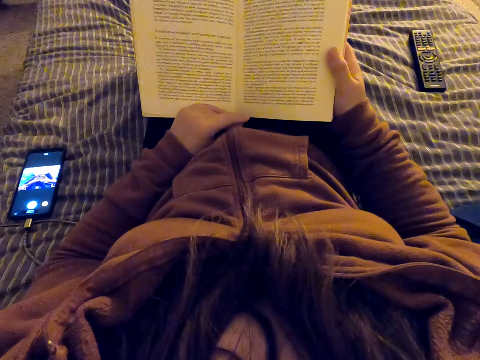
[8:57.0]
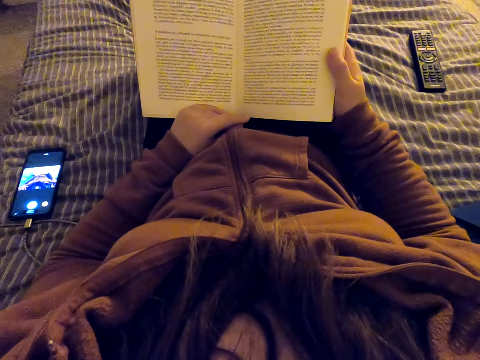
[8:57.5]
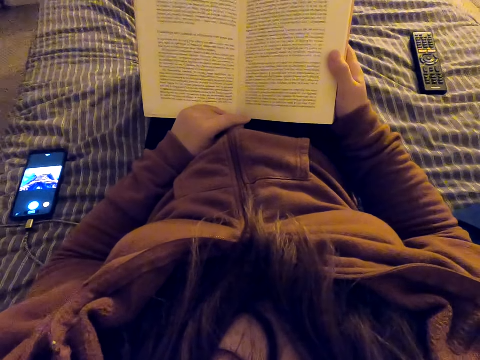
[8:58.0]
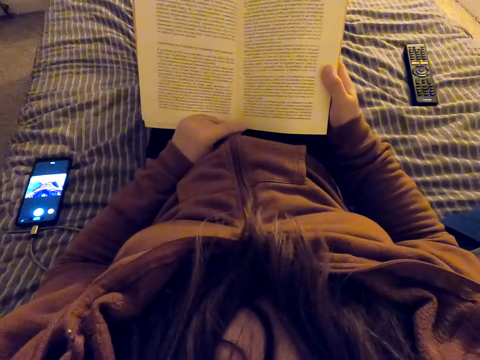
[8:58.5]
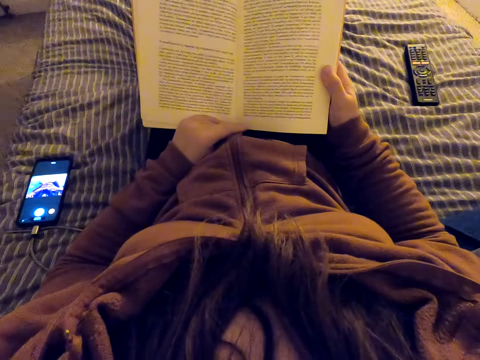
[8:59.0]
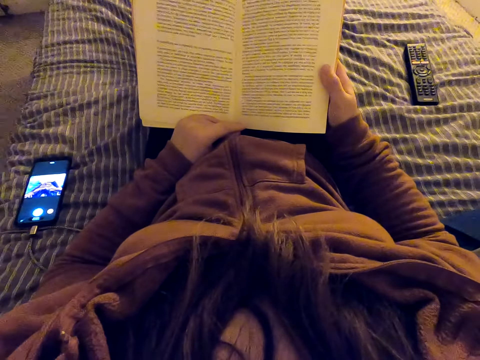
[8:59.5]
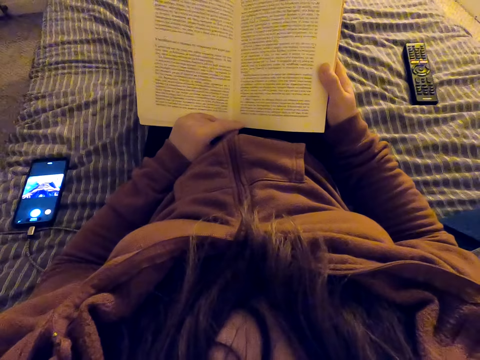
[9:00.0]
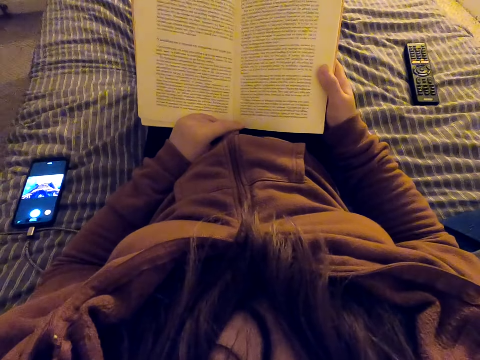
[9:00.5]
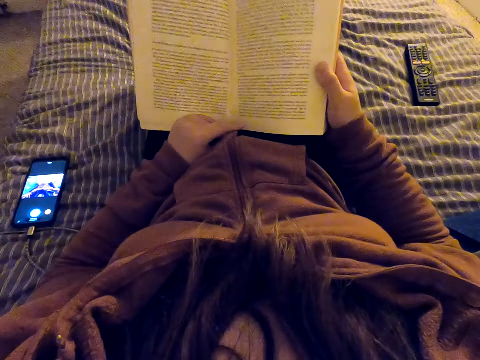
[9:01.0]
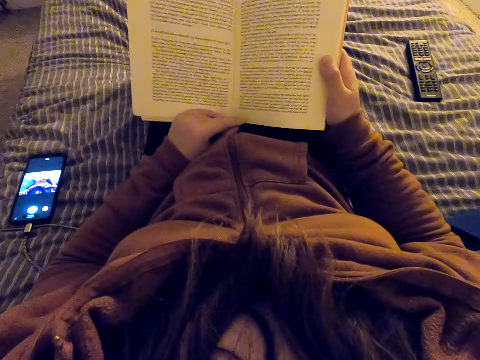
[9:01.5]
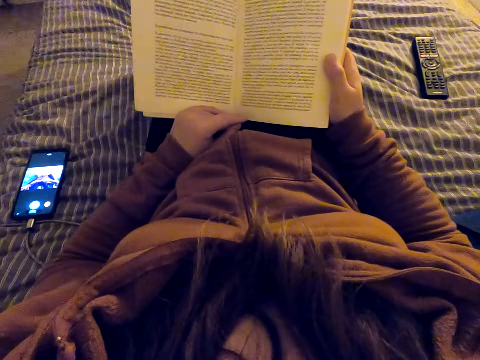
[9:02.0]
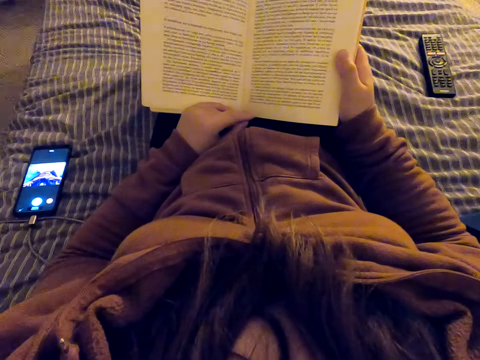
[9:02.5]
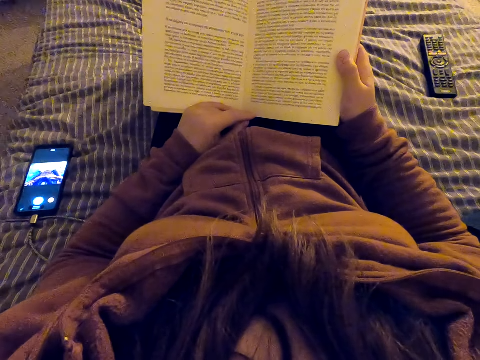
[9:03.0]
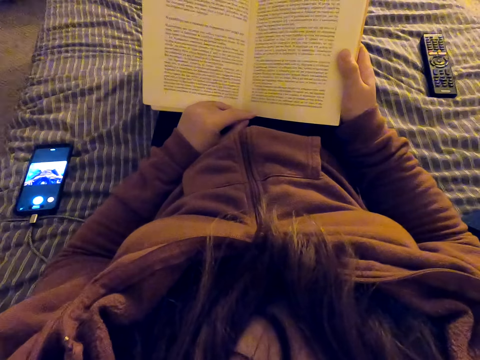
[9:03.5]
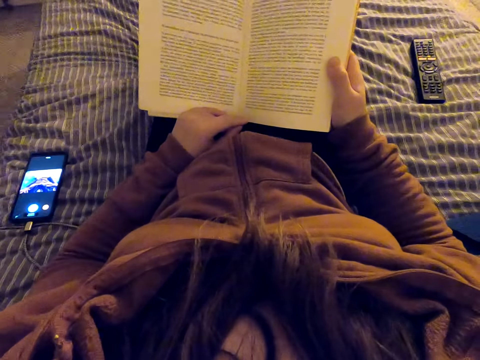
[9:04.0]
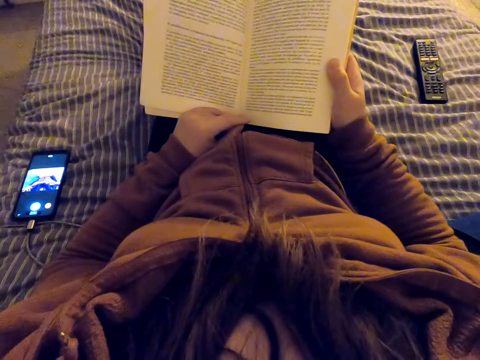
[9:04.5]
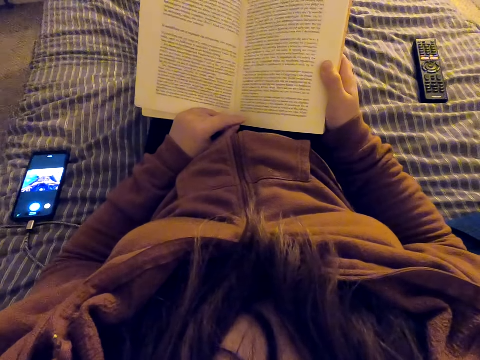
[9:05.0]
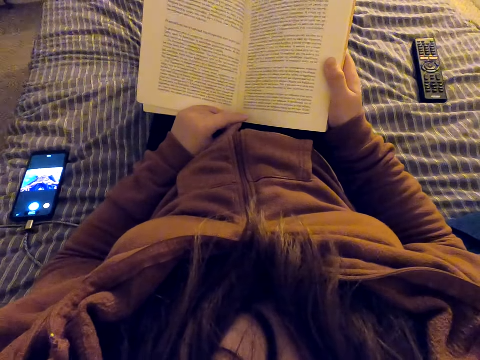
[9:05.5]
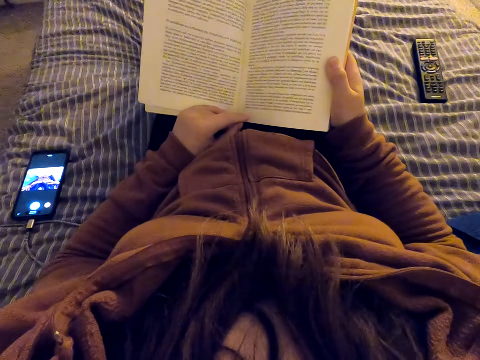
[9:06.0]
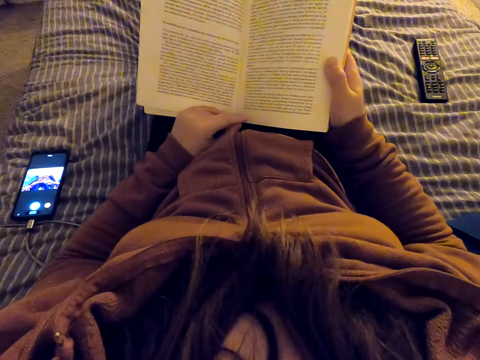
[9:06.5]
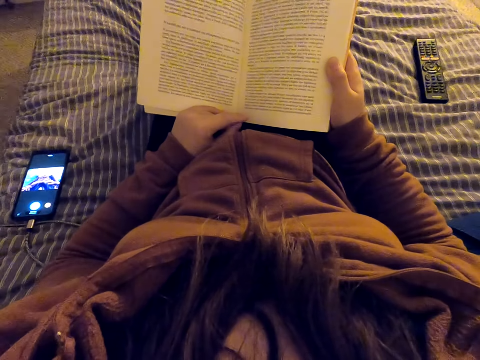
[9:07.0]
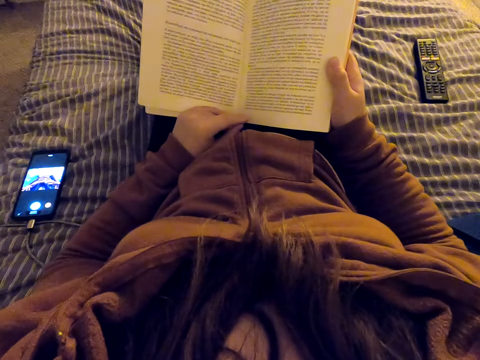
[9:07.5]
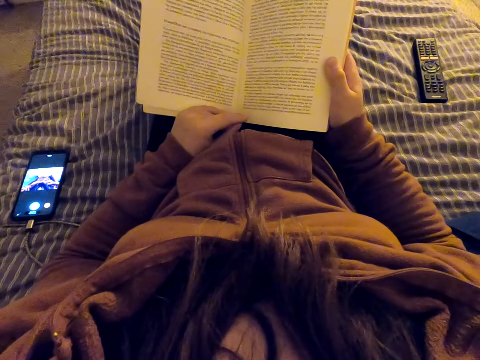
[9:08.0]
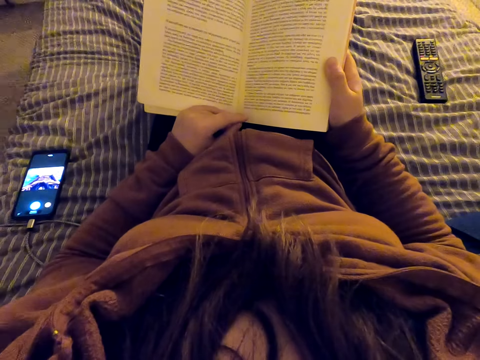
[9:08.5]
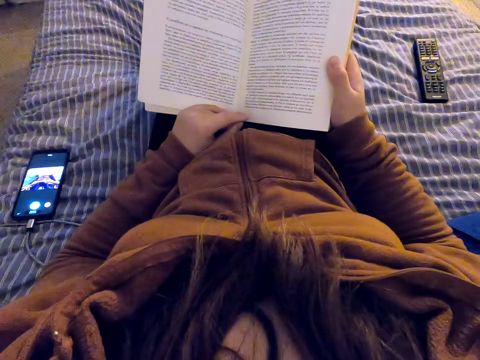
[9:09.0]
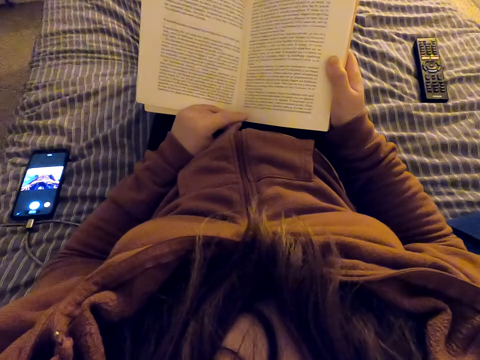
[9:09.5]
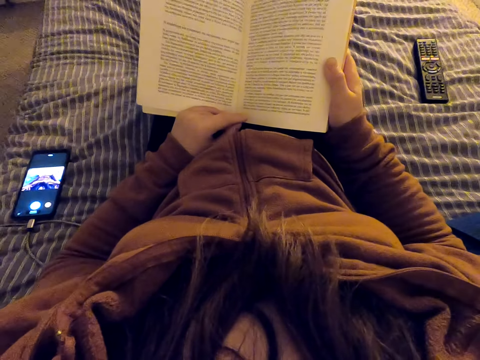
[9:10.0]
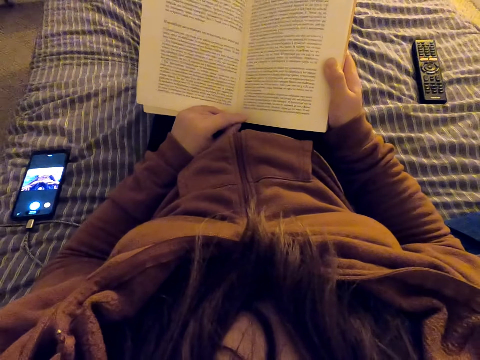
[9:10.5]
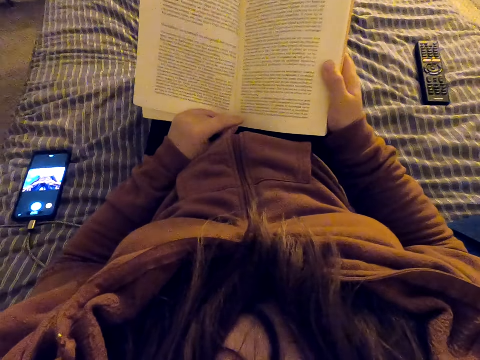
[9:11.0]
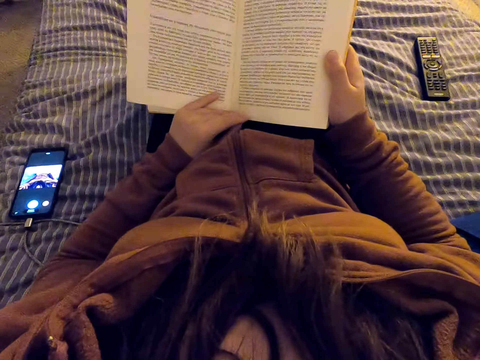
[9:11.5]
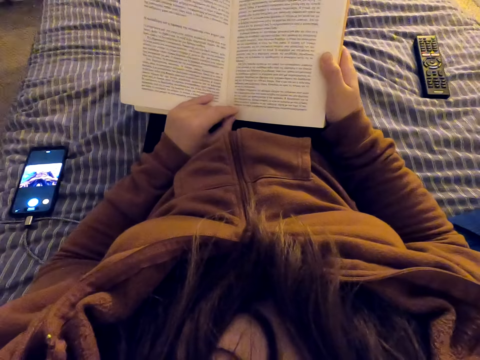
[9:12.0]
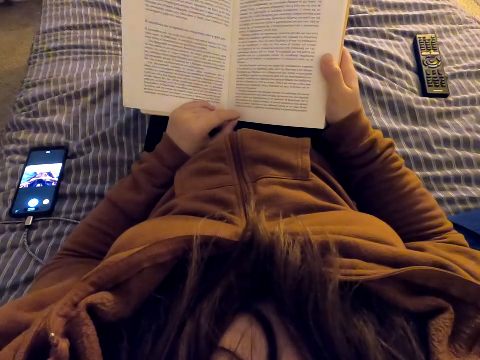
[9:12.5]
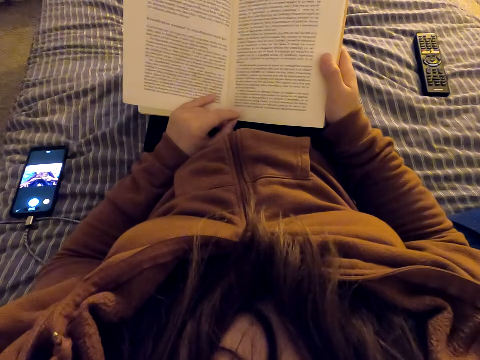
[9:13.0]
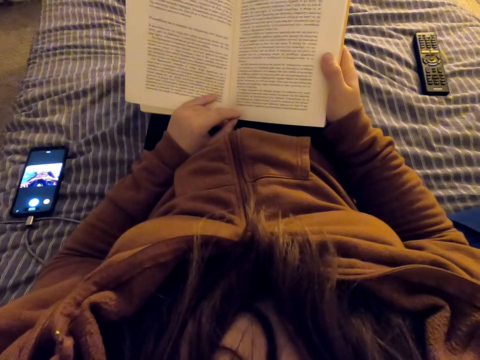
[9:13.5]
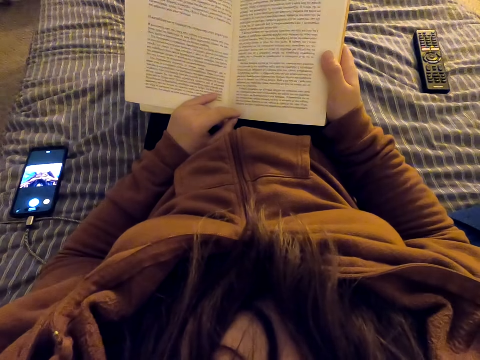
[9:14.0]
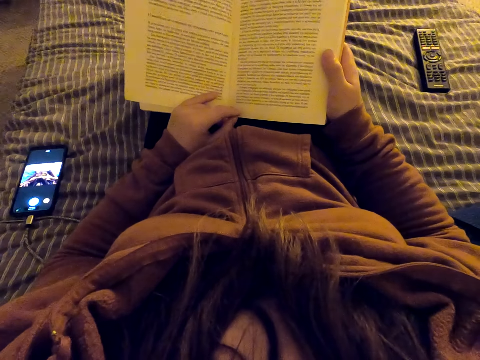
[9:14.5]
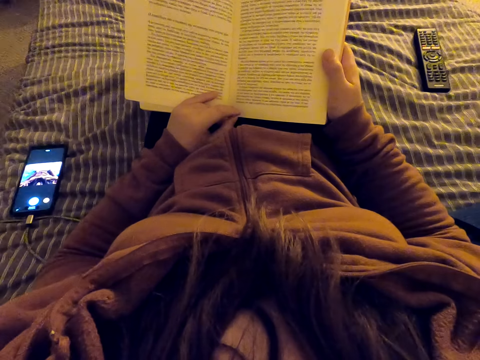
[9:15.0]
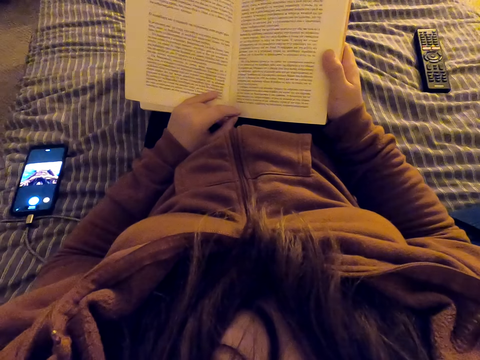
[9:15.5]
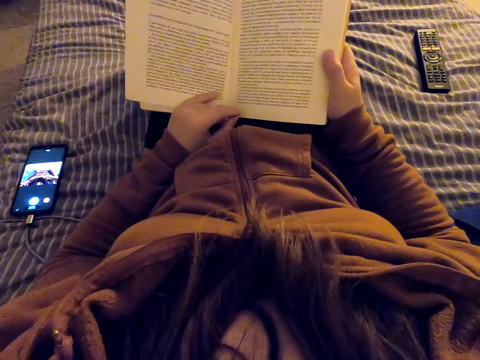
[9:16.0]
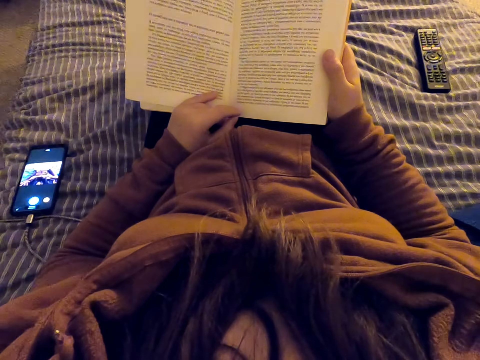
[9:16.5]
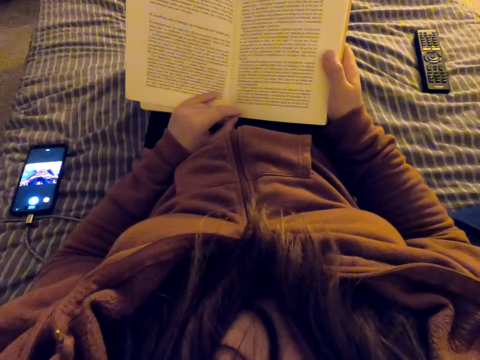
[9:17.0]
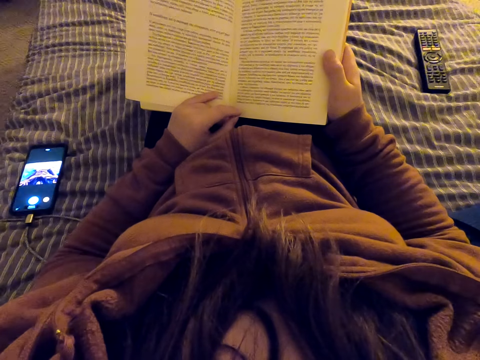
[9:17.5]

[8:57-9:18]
The camera wearer moves her legs. She straightens a hand. She reads a book. She straightens a hand. She moves the left hand pinky finger. She reads the book.

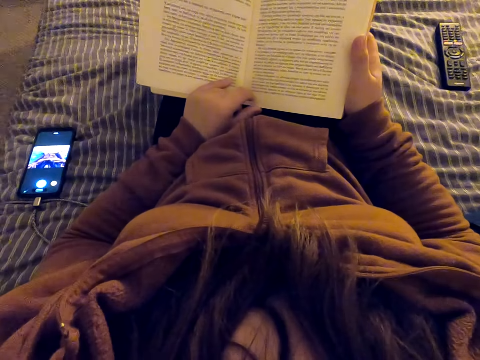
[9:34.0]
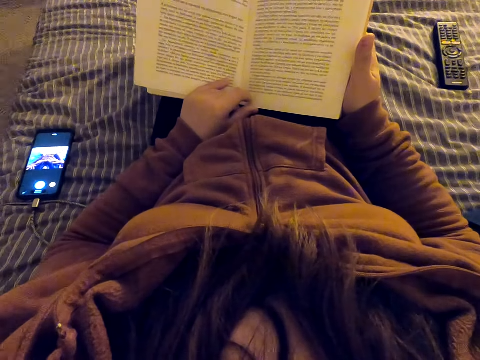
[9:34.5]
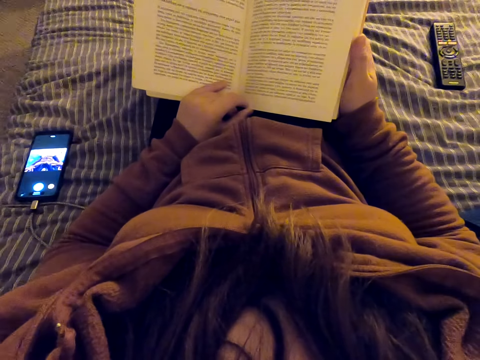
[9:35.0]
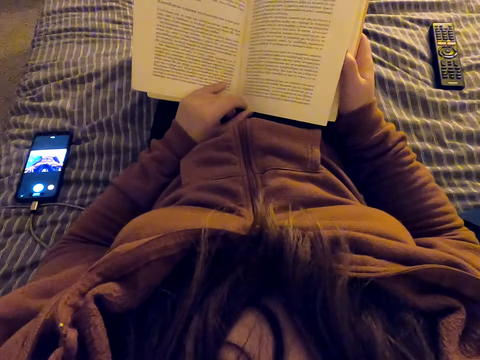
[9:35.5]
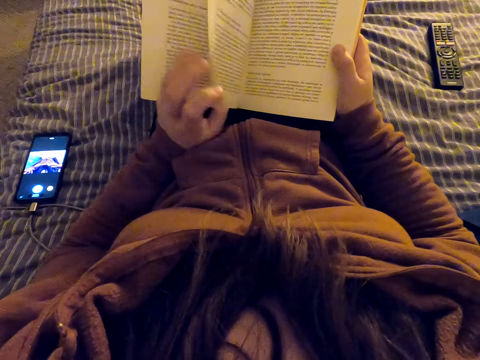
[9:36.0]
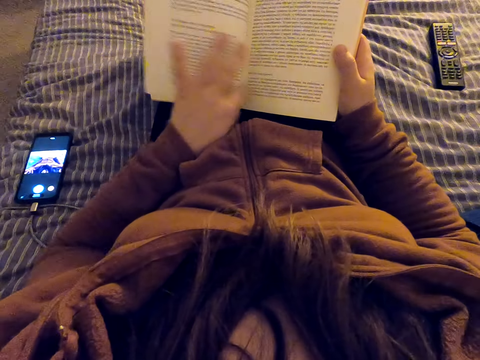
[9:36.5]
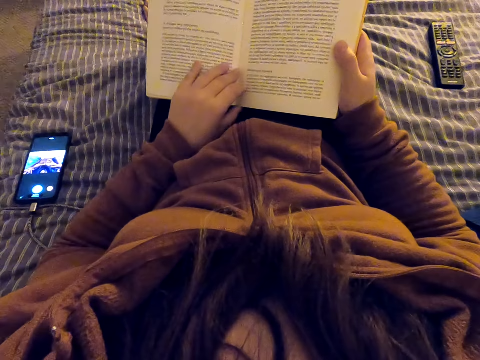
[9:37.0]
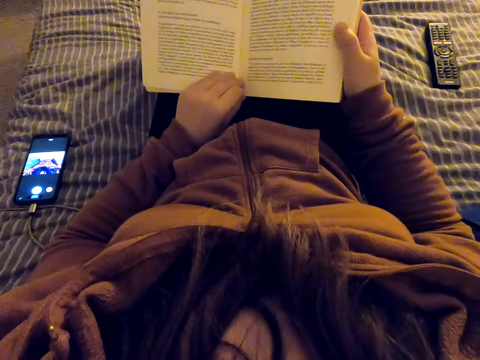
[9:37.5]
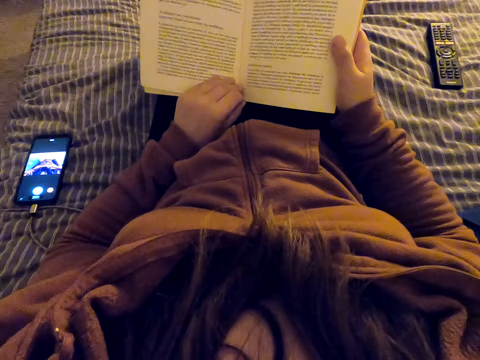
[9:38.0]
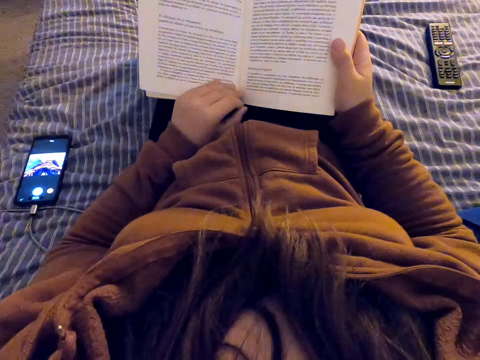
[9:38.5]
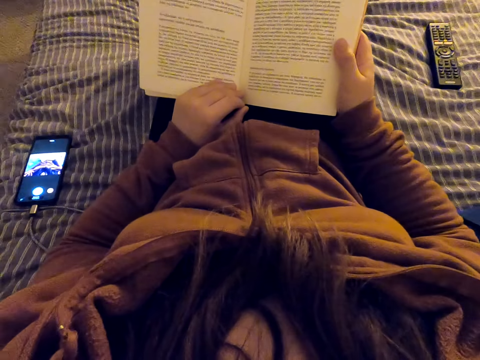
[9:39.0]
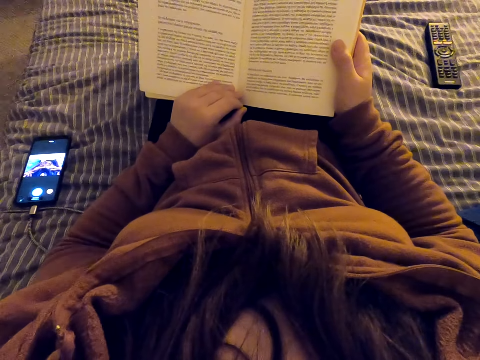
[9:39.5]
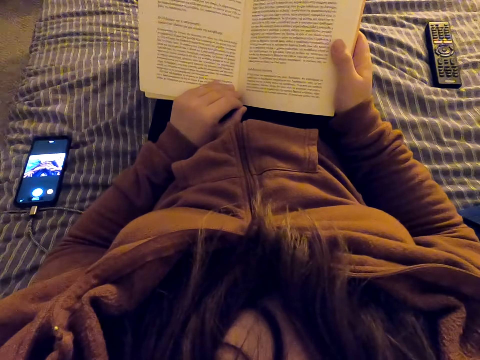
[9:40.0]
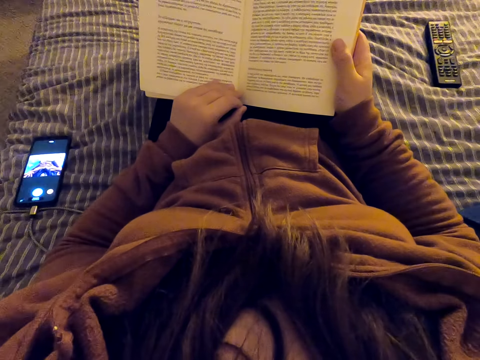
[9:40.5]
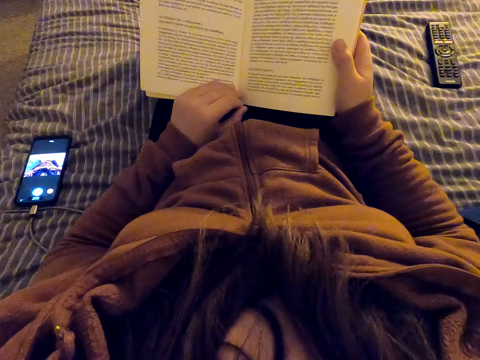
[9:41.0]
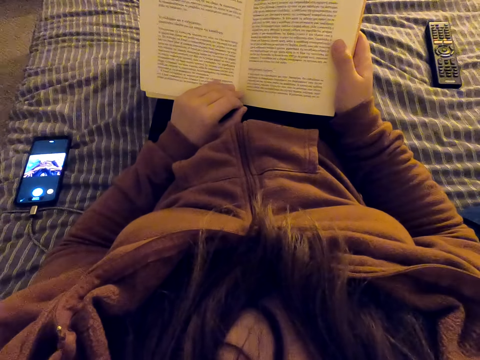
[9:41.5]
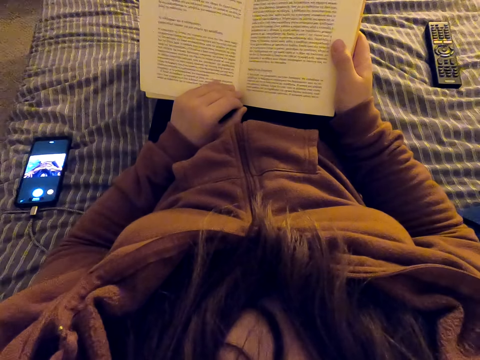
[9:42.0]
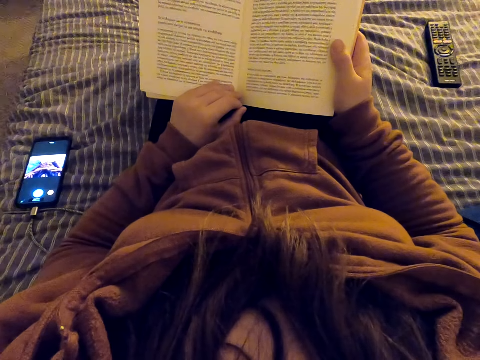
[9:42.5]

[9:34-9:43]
The camera wearer turns a page of a book. They read the book.
